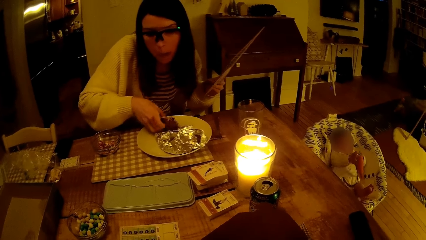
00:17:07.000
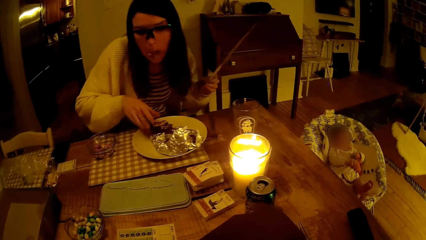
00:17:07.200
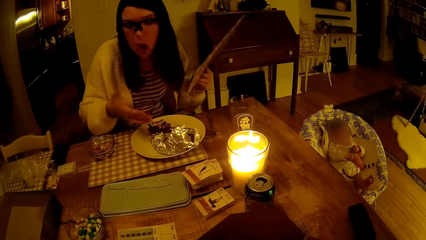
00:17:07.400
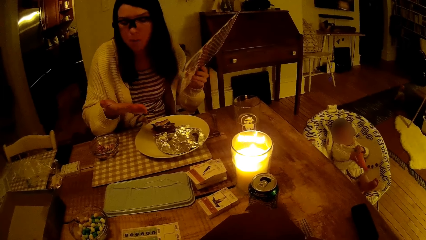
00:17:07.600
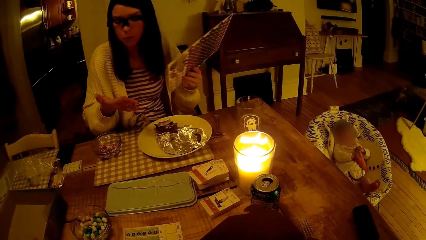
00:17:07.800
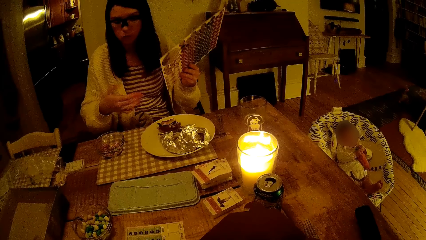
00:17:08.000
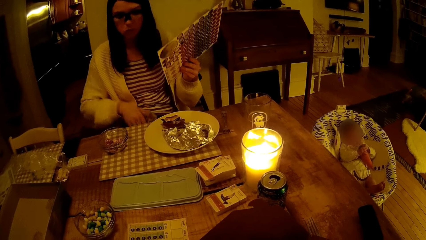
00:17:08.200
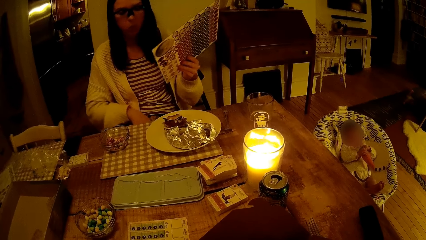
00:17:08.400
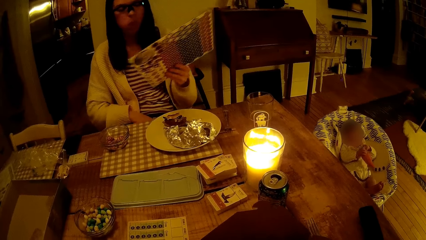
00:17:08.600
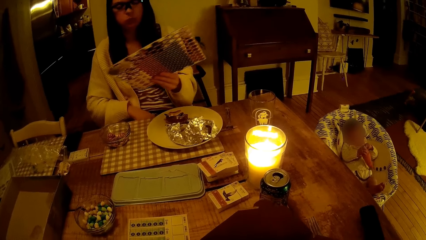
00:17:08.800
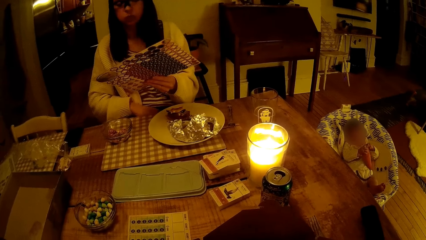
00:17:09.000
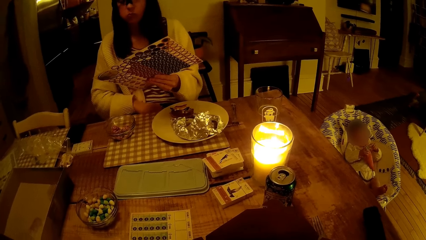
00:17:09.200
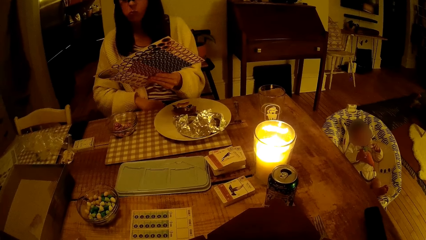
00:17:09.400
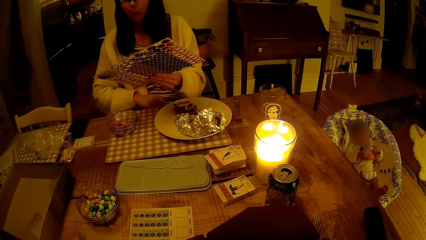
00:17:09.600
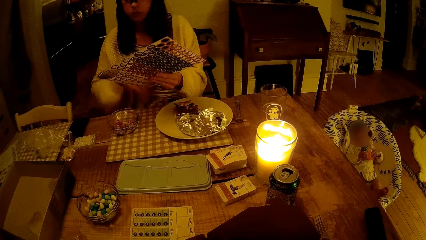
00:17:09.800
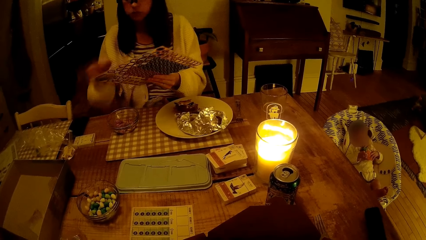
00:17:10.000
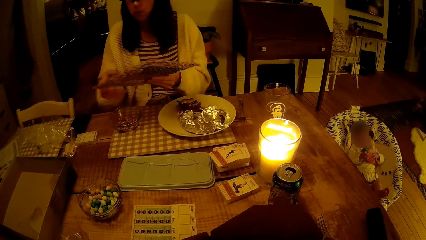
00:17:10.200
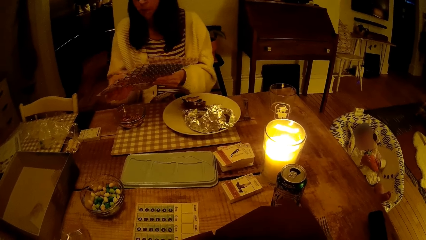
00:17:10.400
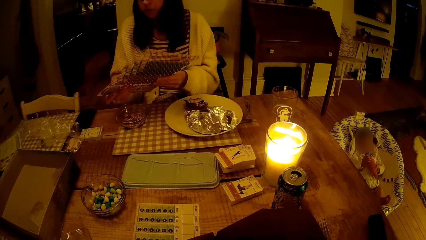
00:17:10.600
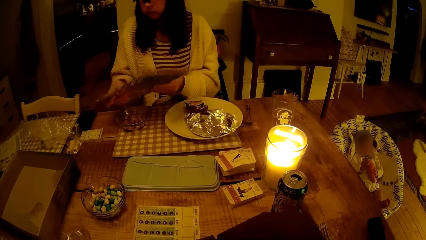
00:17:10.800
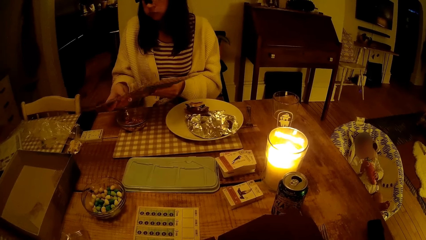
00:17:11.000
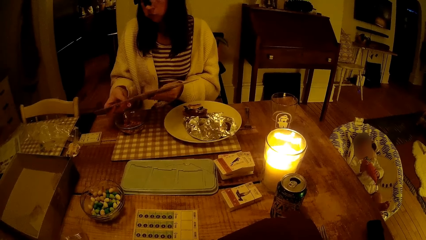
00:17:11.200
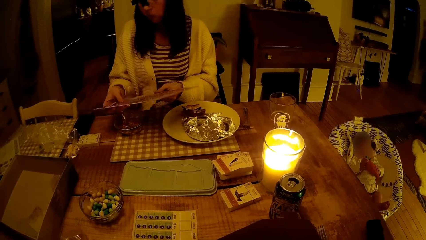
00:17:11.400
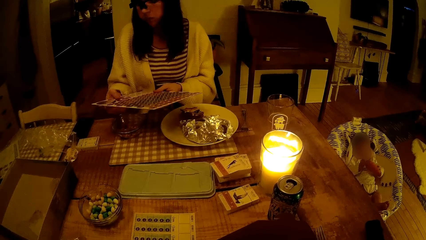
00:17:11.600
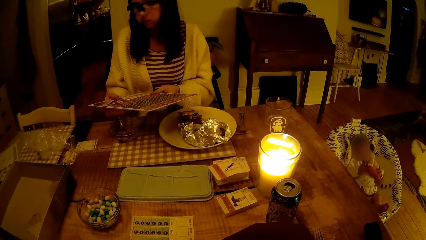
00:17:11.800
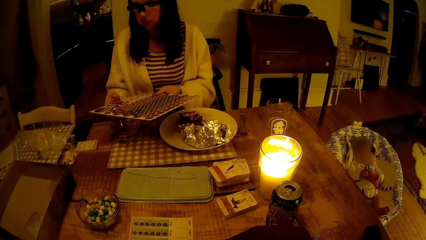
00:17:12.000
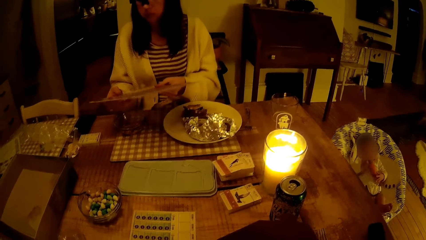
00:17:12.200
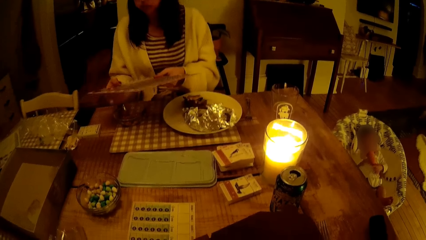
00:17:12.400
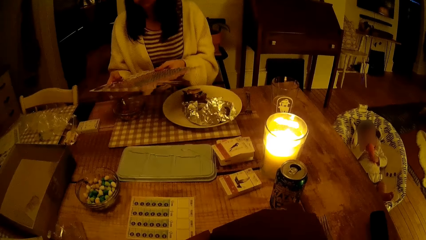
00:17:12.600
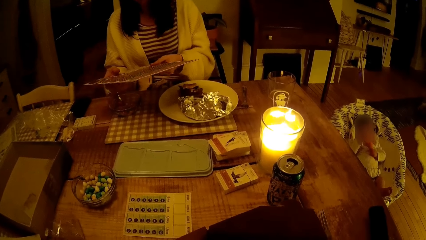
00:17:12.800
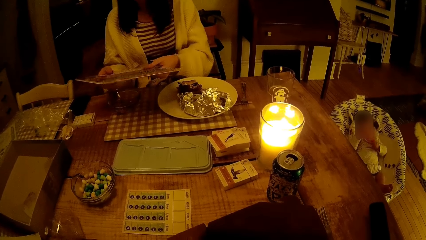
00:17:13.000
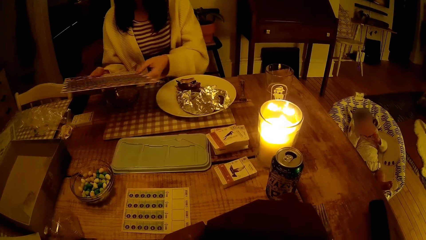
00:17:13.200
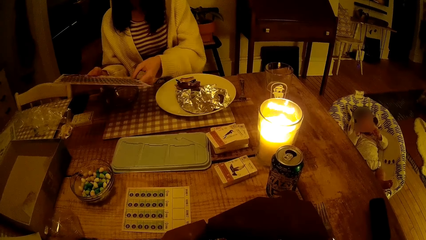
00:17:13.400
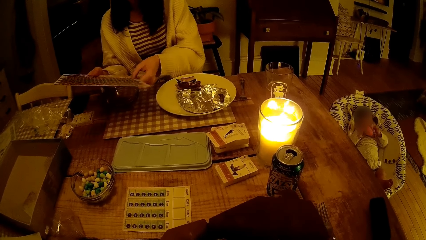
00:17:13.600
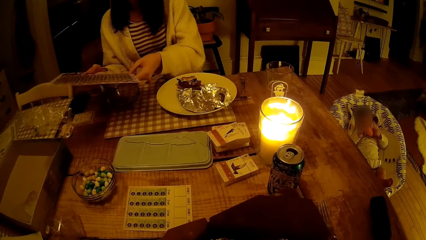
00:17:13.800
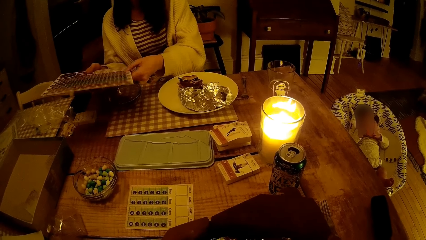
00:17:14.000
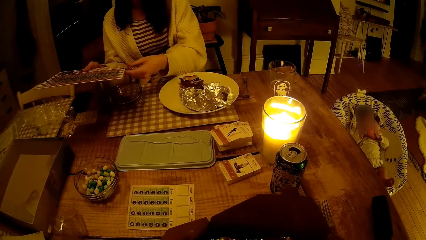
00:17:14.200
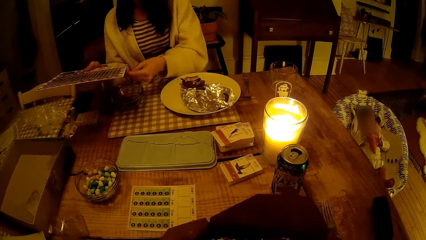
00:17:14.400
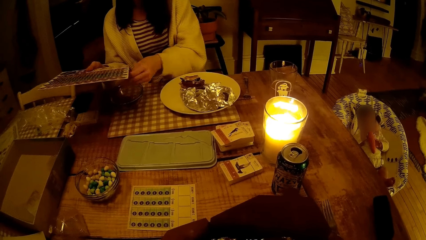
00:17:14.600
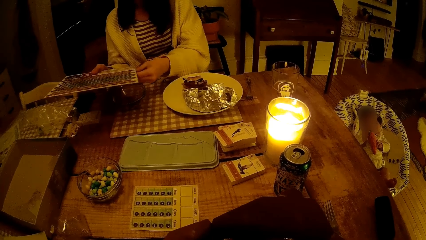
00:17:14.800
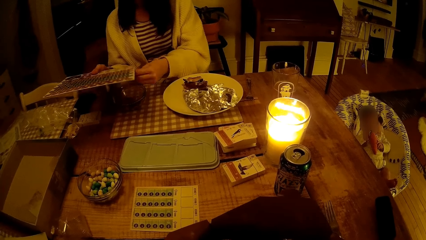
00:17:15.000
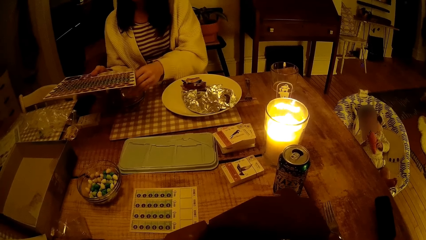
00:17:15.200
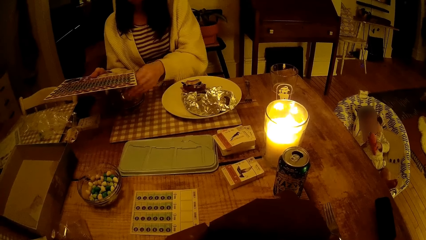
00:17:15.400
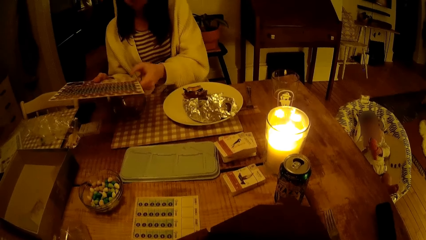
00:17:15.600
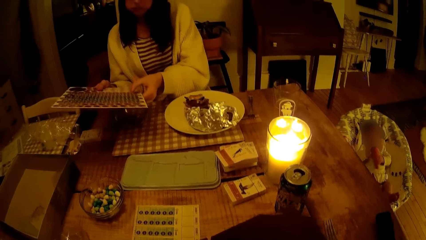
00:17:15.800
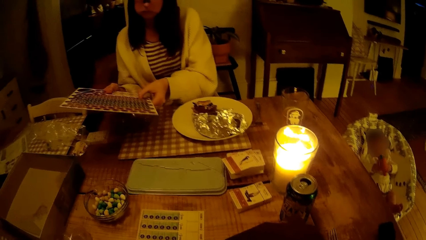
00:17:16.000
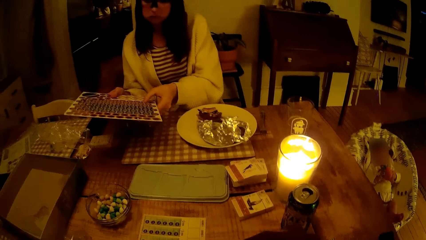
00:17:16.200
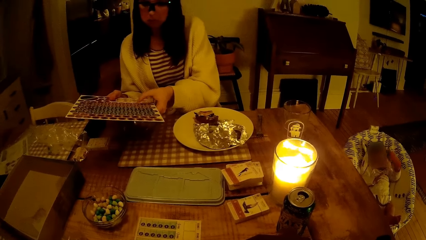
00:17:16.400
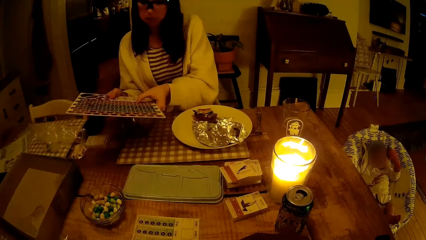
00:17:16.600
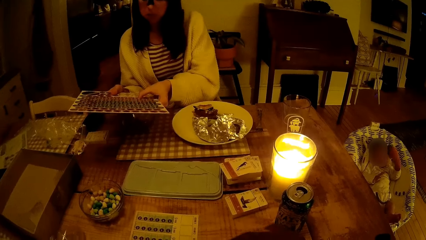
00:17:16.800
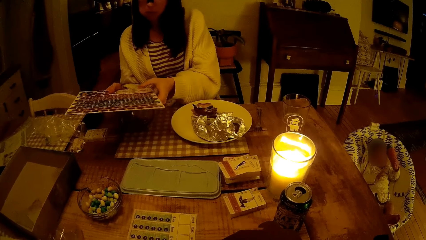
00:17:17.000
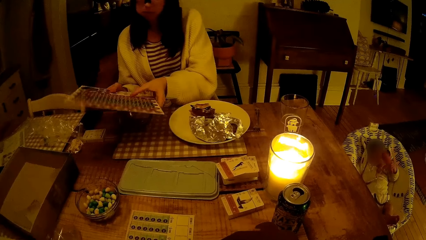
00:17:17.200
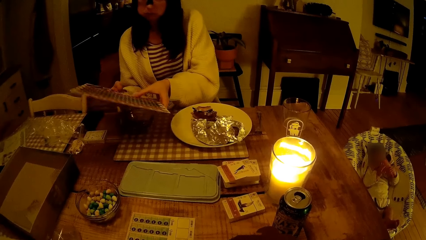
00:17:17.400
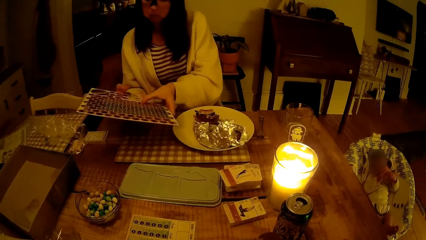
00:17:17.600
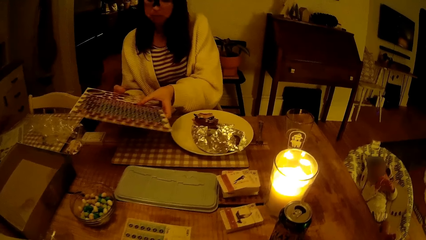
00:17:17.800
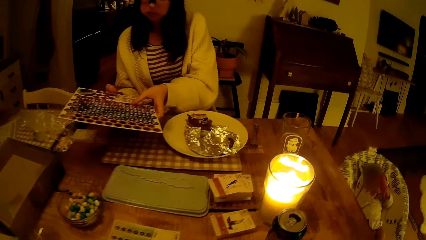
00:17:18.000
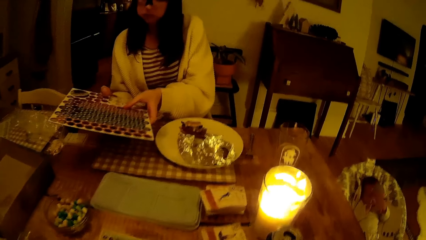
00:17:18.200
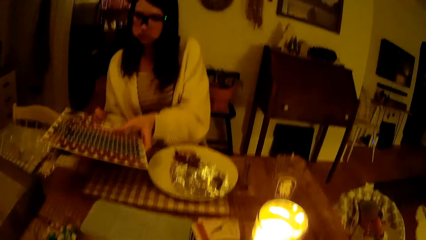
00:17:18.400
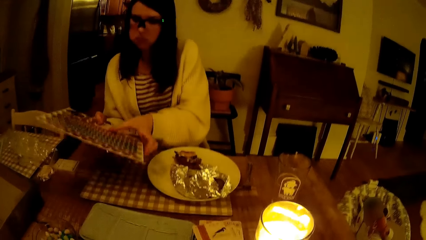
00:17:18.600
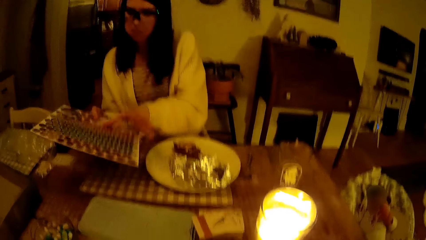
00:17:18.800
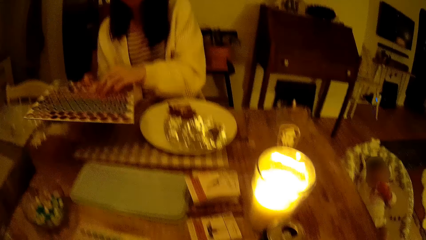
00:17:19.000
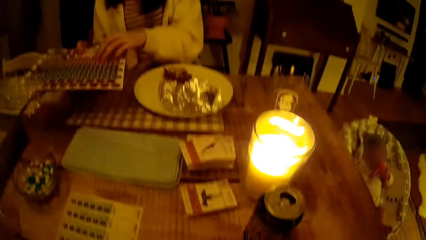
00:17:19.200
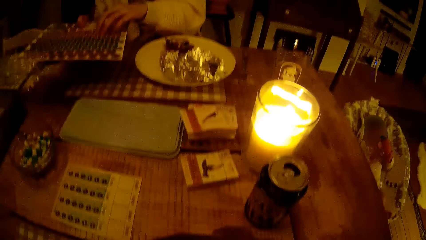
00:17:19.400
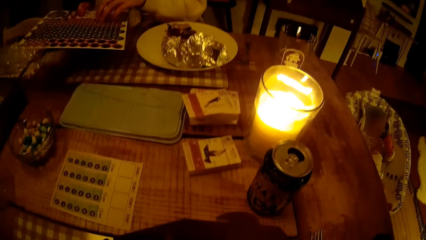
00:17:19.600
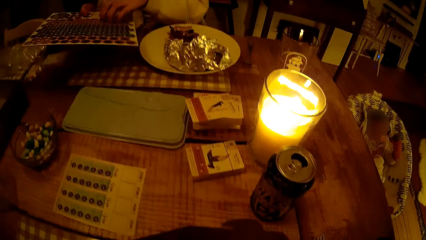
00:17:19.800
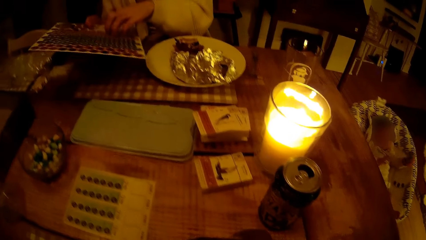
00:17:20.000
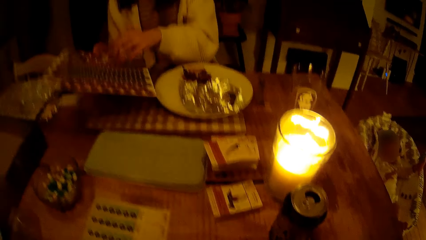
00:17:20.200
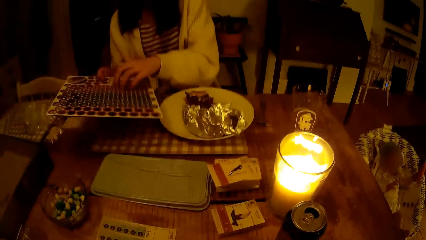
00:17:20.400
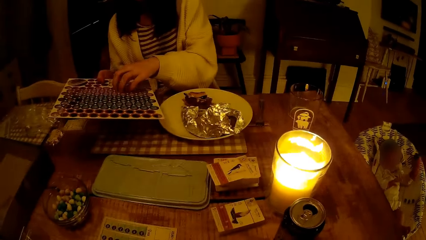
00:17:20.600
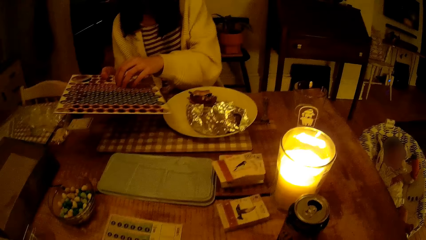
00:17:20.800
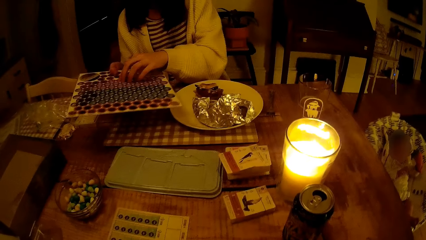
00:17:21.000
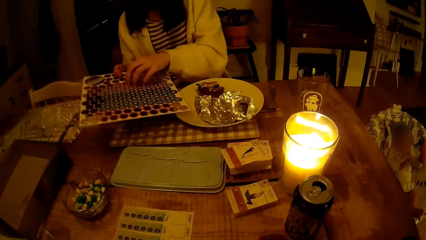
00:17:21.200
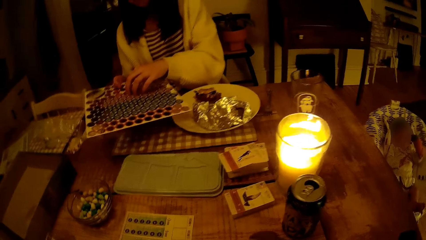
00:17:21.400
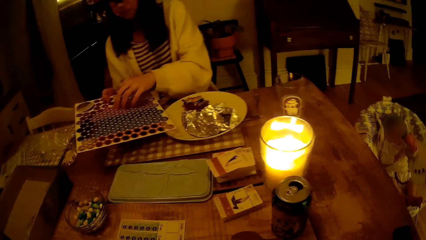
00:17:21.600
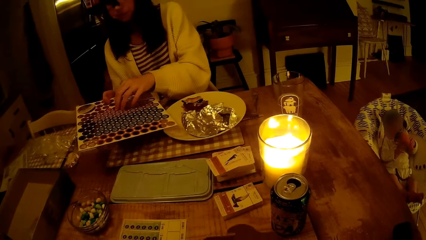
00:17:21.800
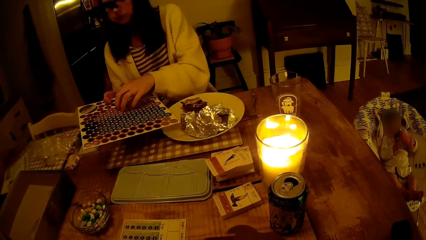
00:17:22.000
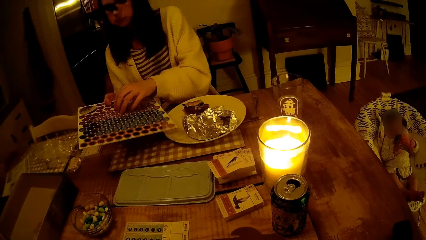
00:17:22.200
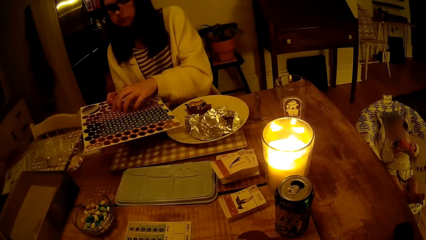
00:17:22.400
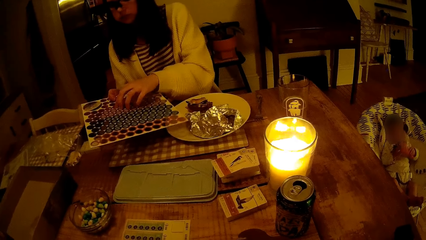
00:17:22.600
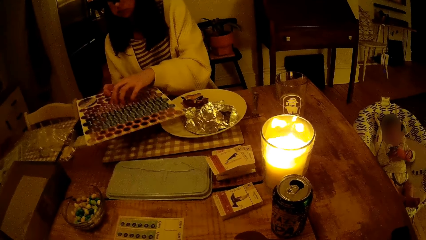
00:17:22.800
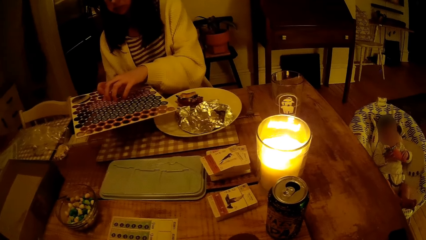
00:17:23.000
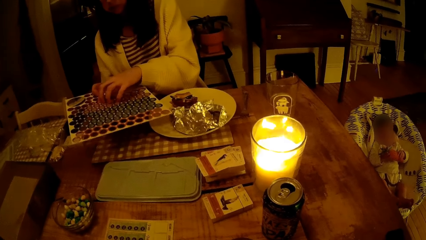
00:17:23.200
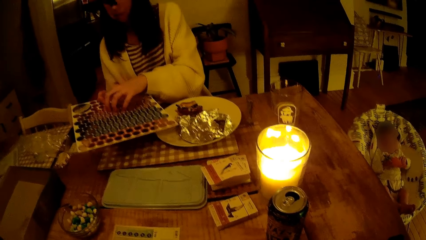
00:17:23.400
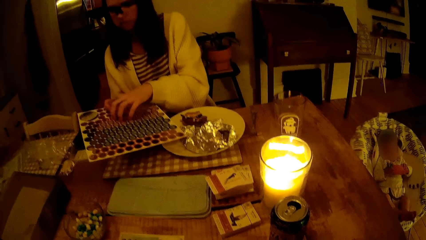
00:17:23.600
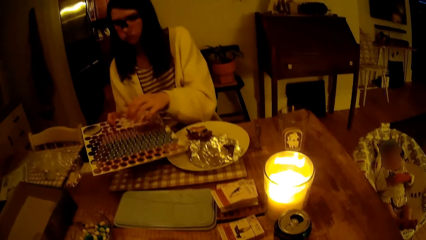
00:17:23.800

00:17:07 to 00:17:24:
The woman cleans her right hand on the napkin. The woman removes the food tokens or bits from the board or cardboard into a bowl with her right hand. Another woman plays with her toy. The first woman detaches the bits from the cardboard.
